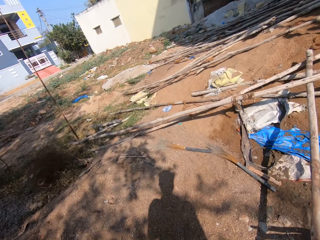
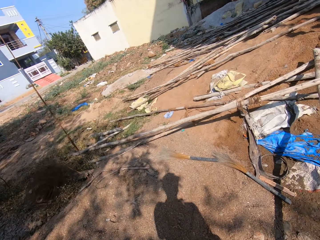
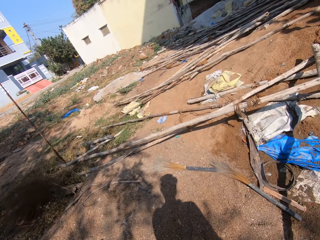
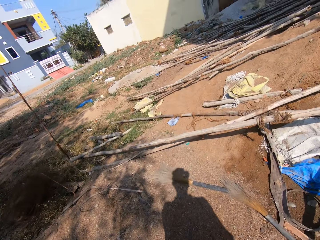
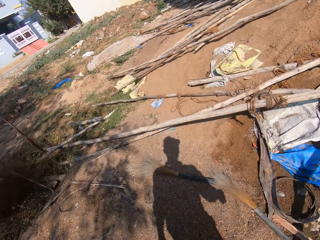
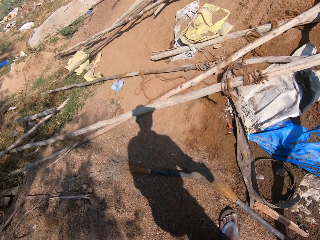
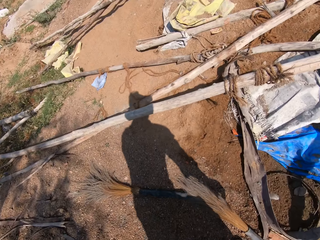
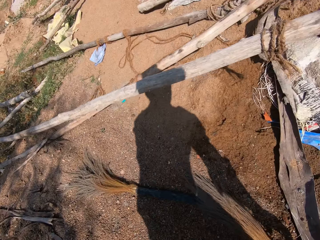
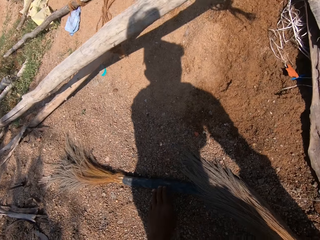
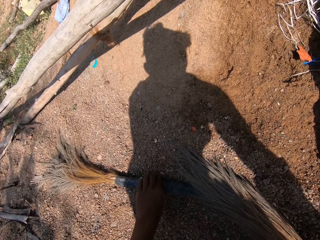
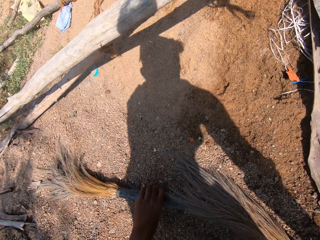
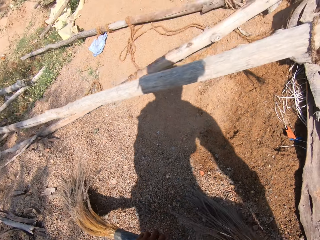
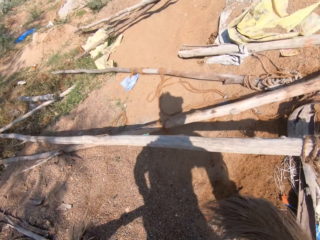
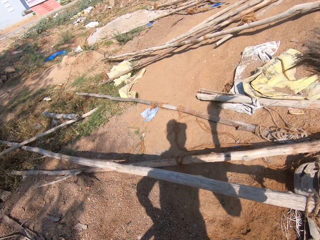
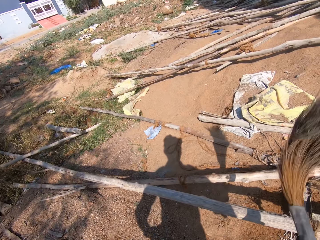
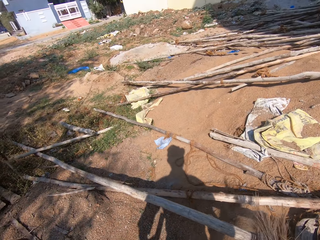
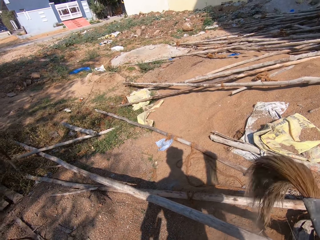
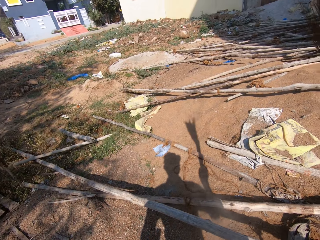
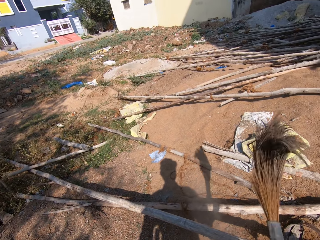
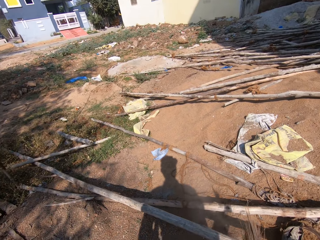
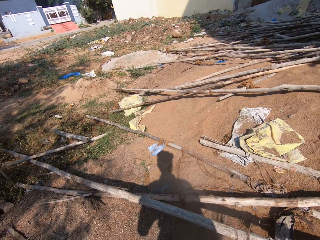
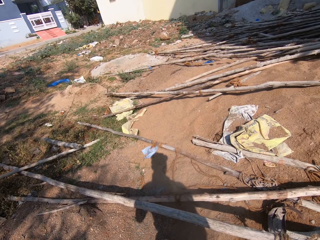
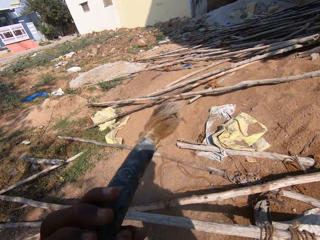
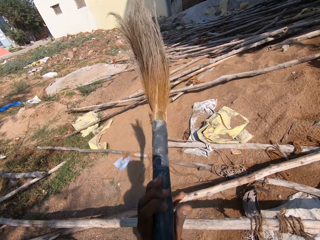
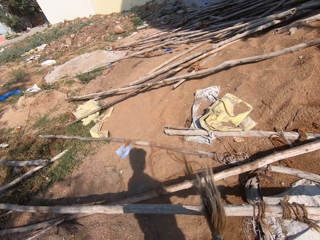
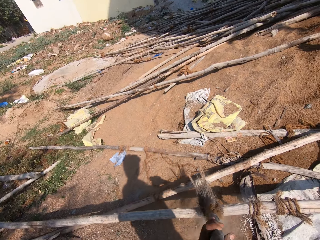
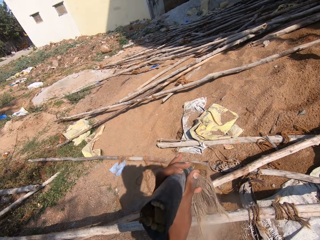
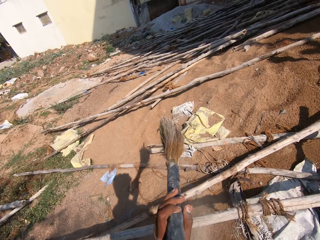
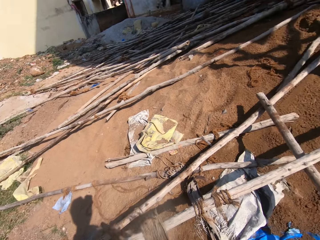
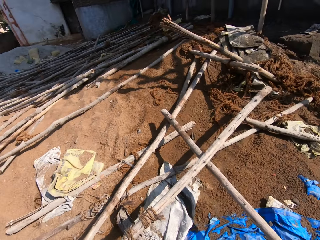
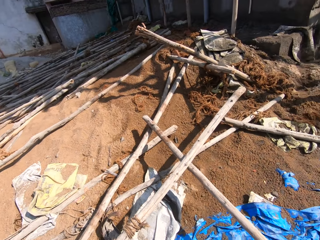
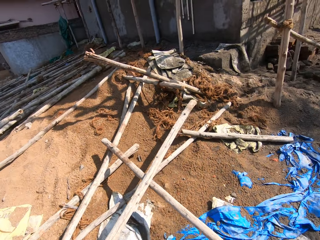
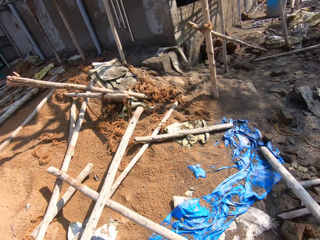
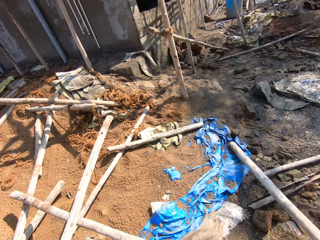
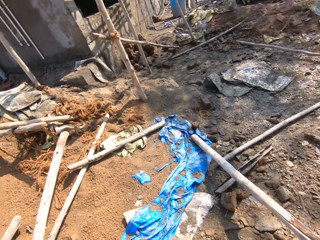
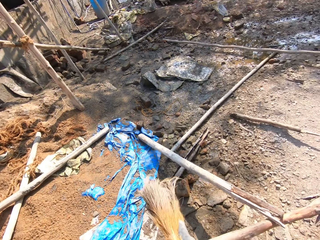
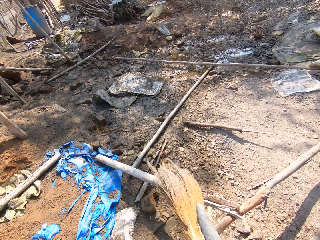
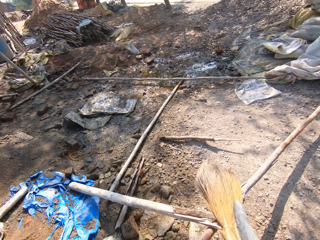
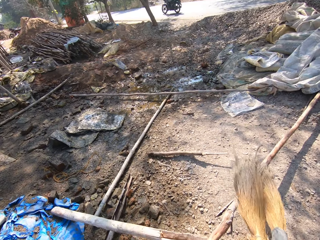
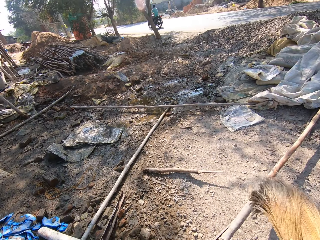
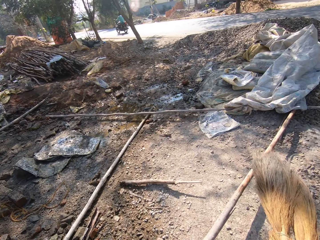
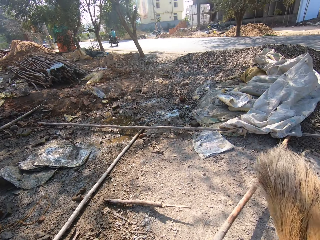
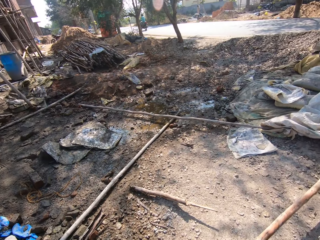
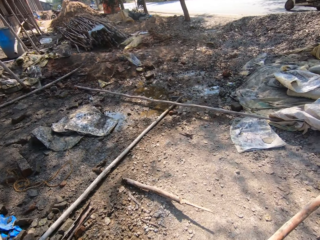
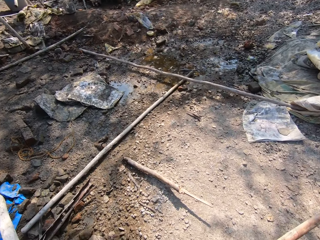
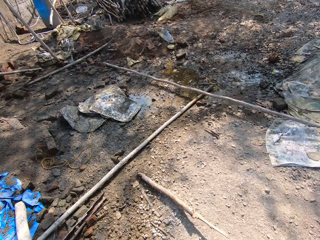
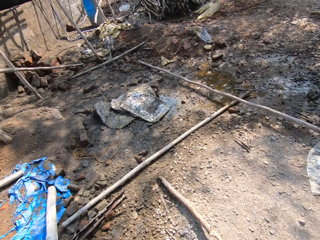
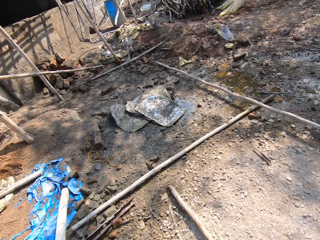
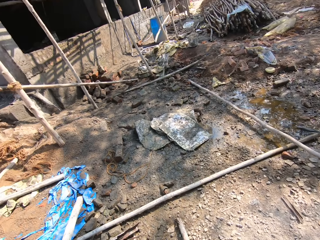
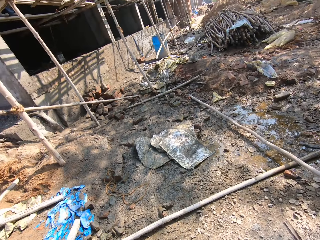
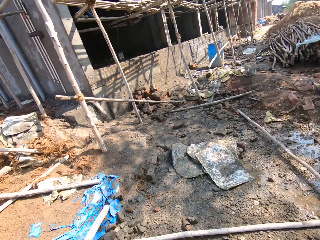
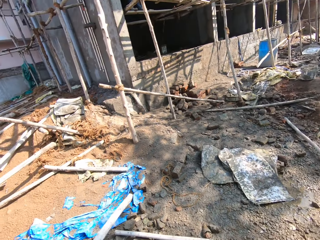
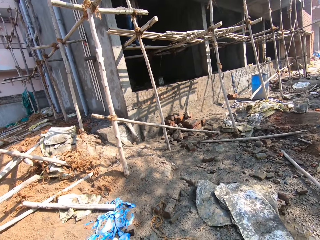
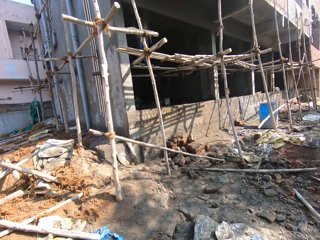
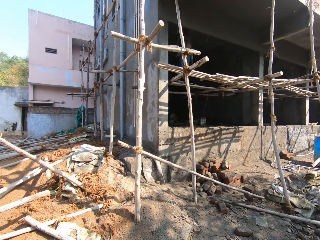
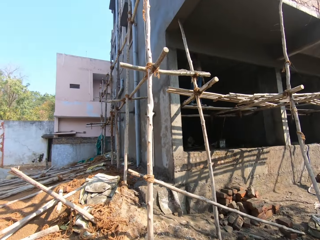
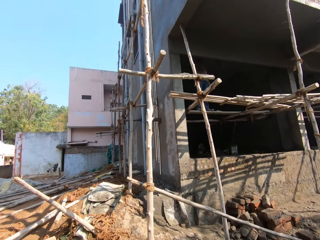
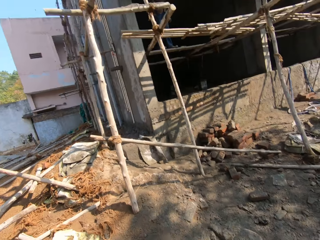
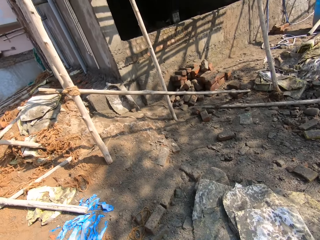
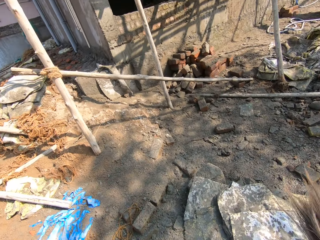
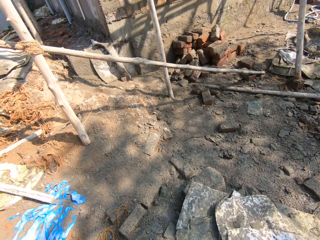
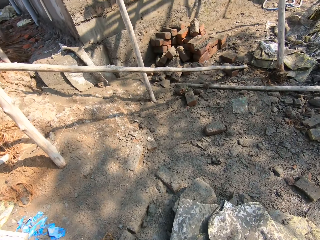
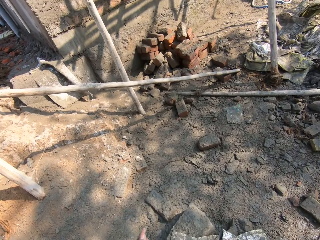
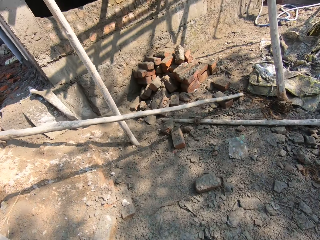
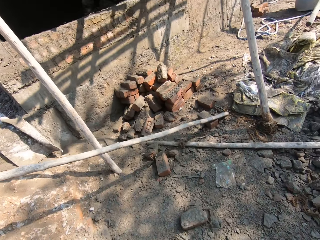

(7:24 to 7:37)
The camera wearer picks up brooms on the ground with both hands. They hit the brooms on a bamboo stick on the ground with both hands. They wipe a piece of wood with a broom. They look around a construction site and walk around the construction site.

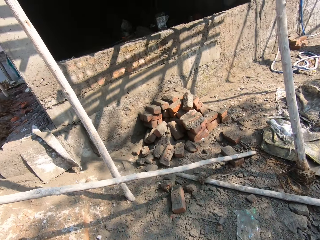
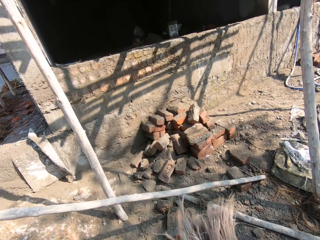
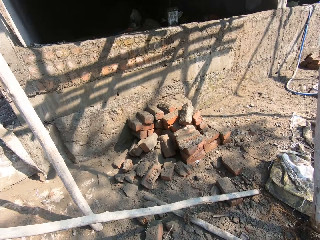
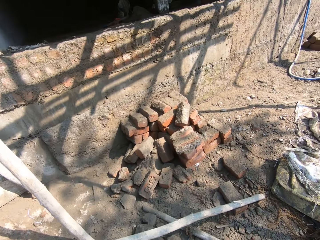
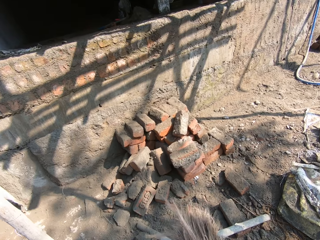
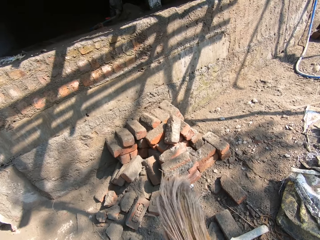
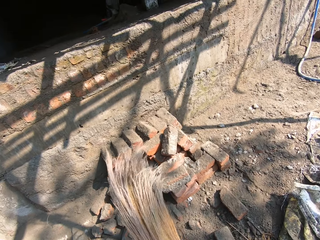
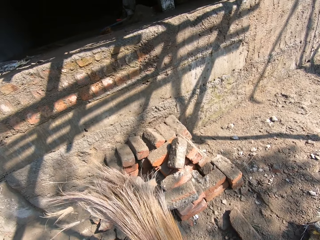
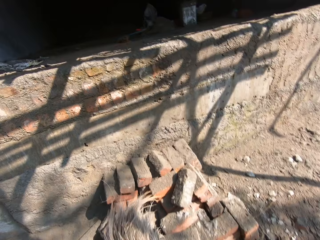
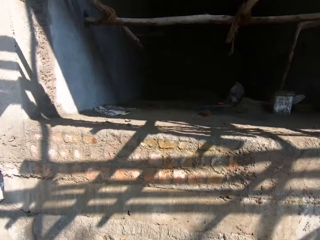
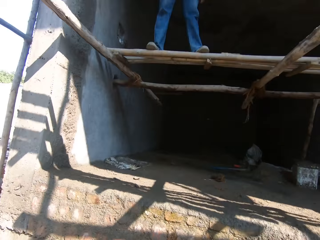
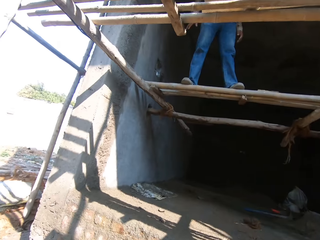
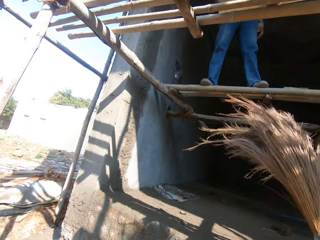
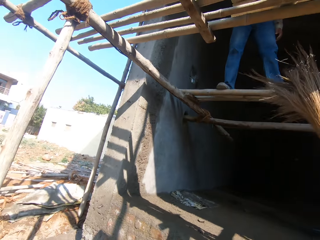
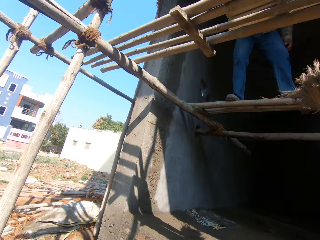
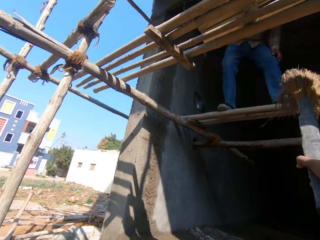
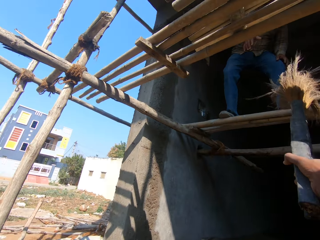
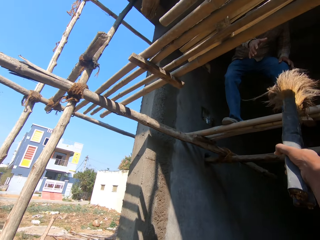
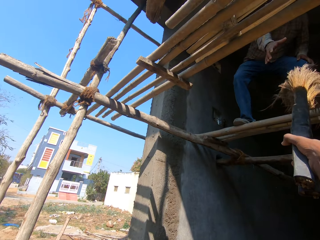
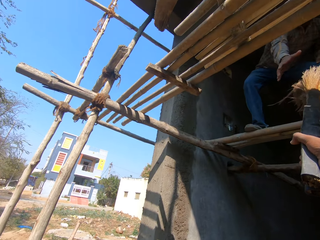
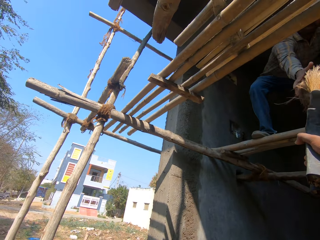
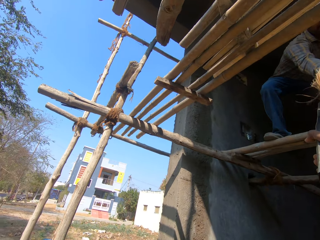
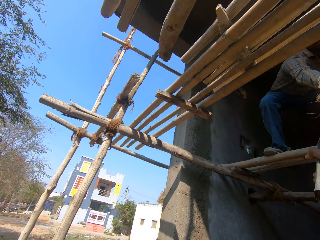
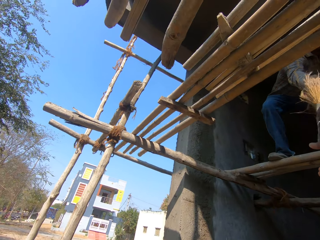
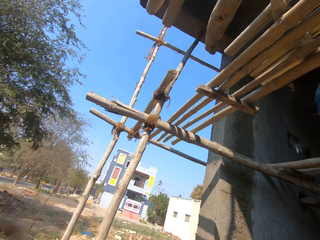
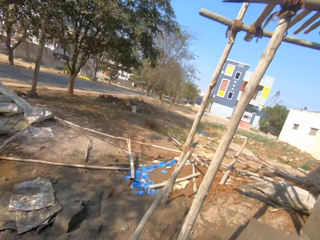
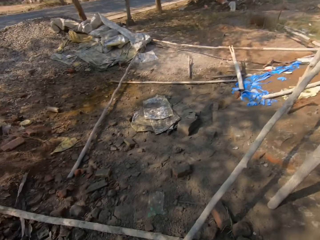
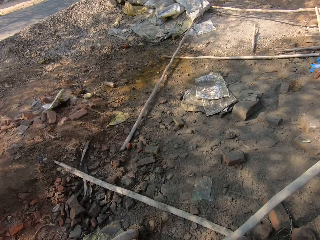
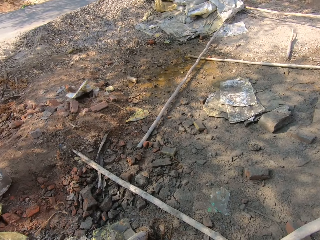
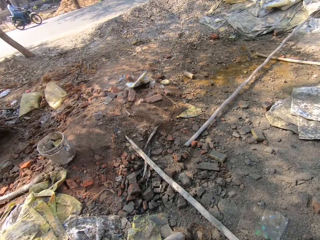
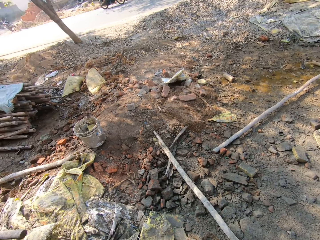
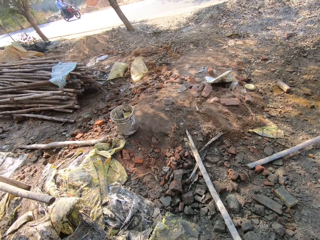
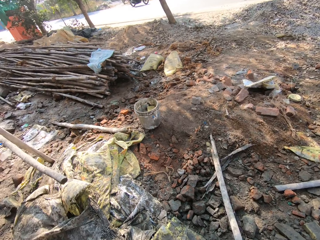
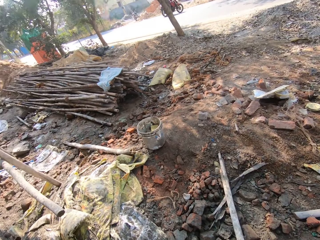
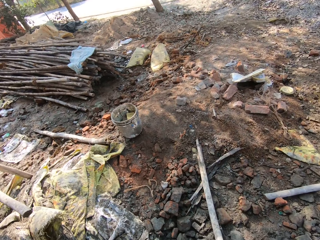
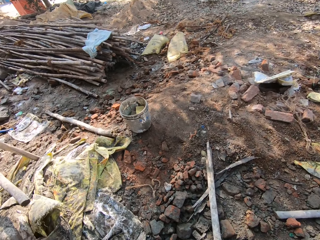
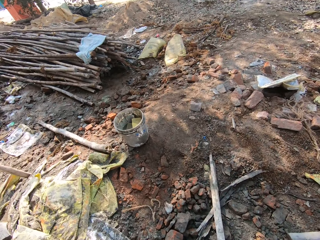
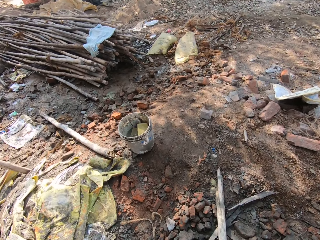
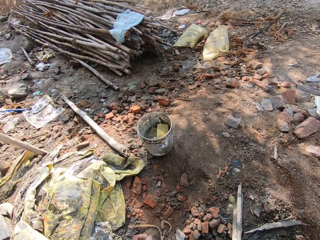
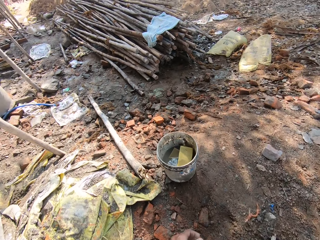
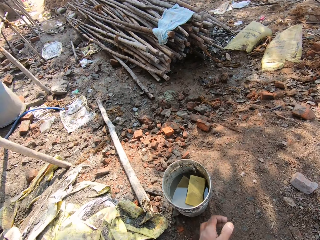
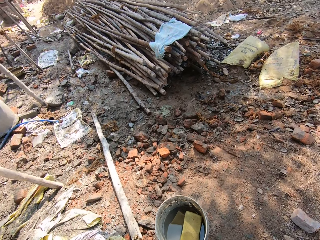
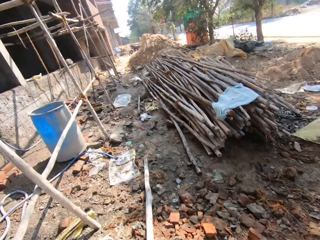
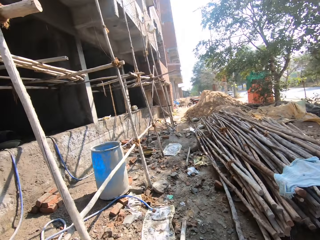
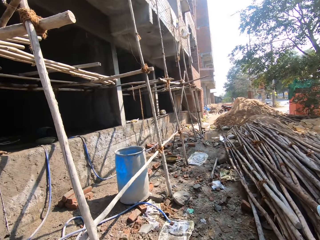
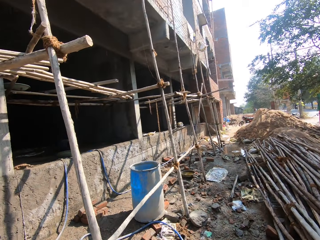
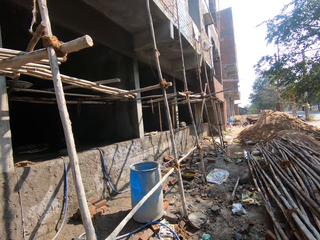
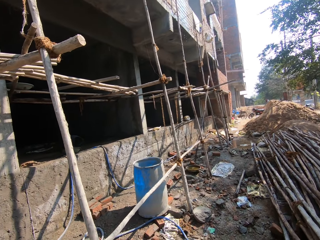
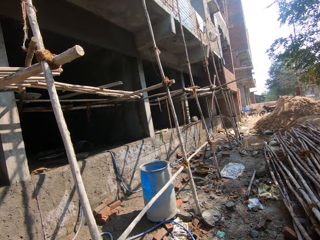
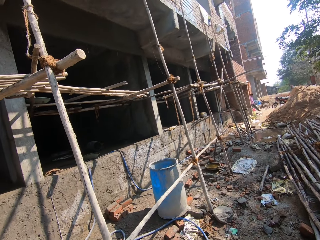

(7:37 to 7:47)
The camera wearer passes the broom to a man with his right hand. He walks around a construction site.
